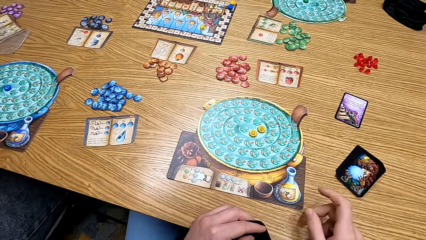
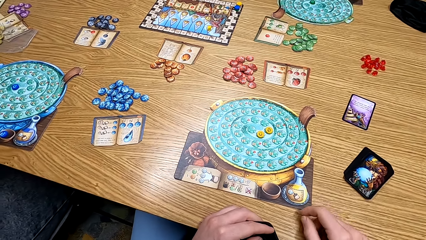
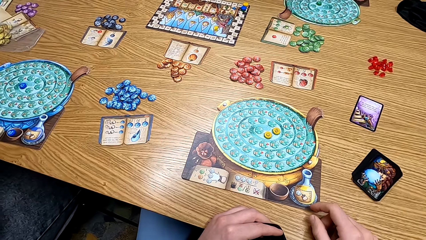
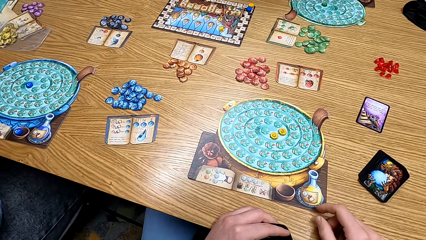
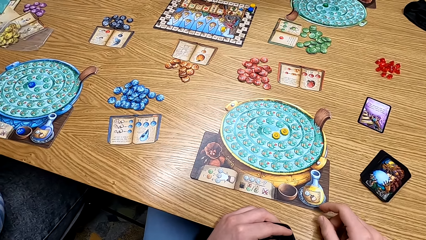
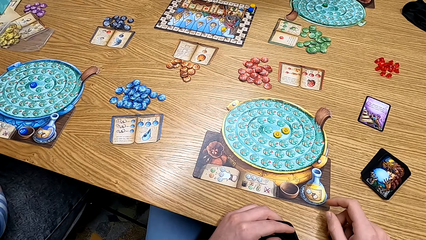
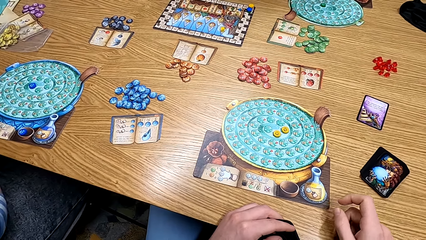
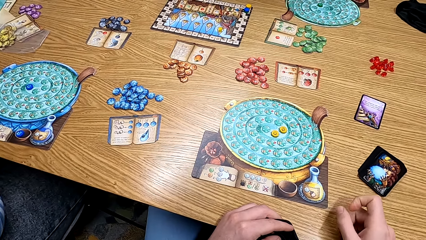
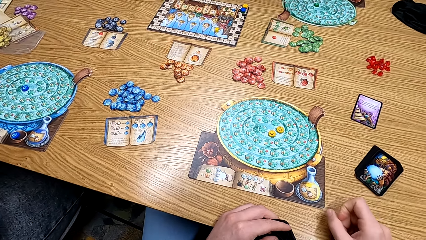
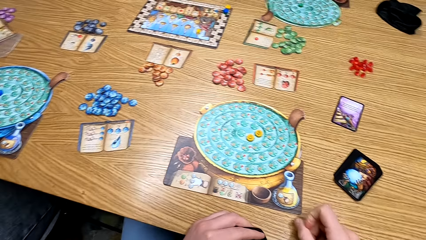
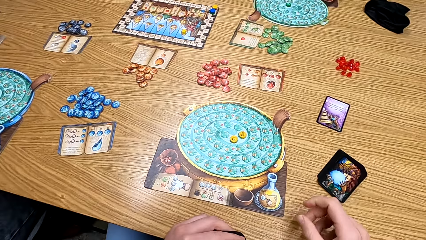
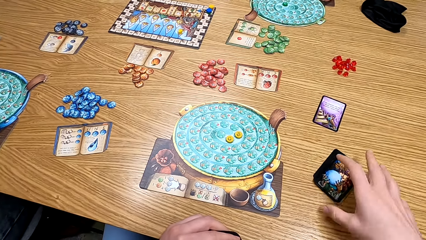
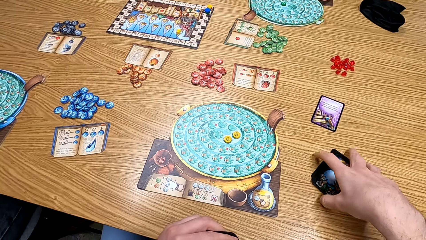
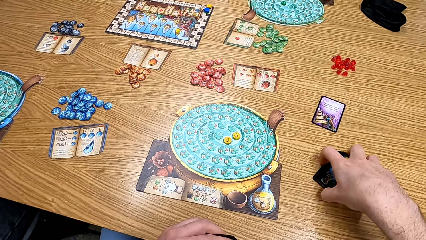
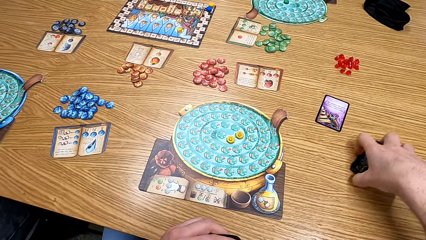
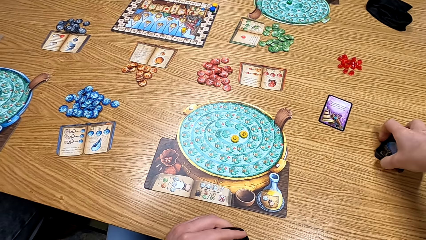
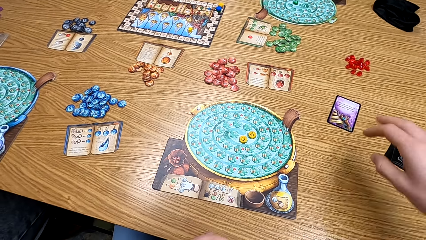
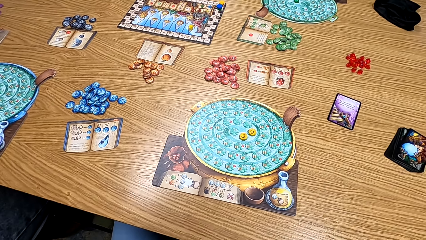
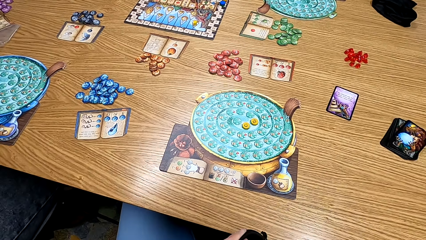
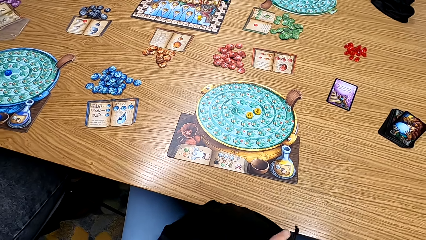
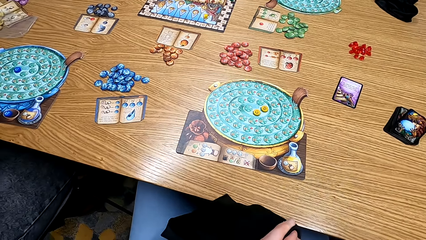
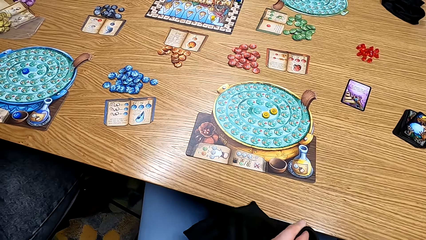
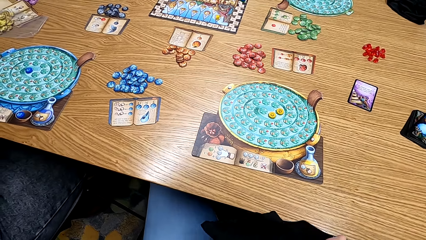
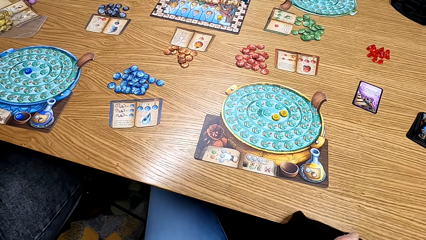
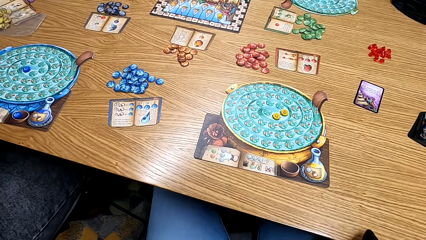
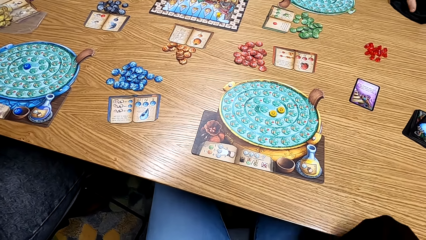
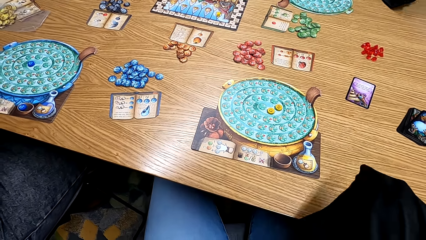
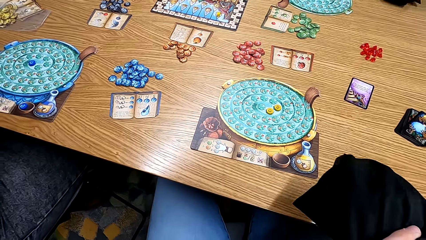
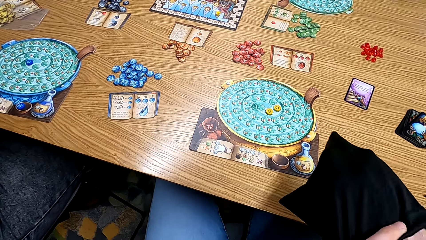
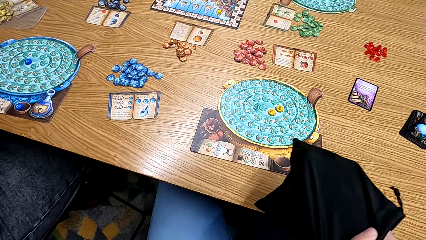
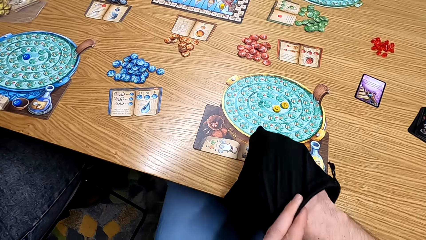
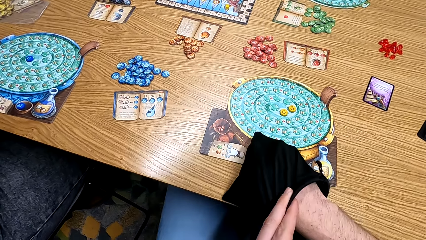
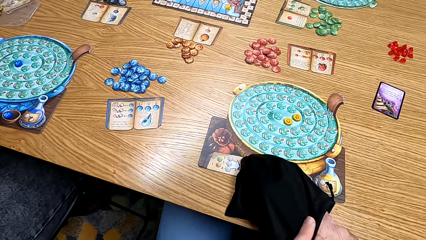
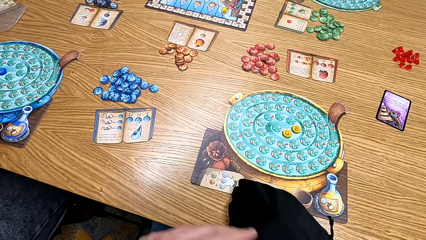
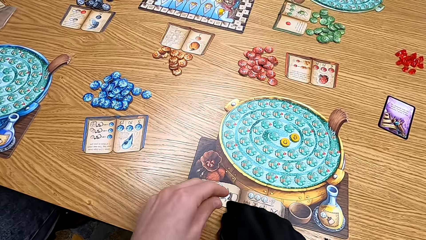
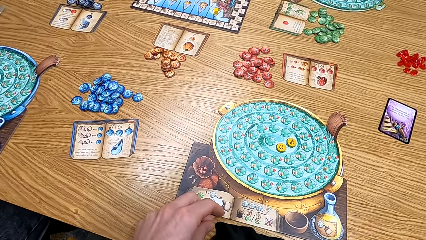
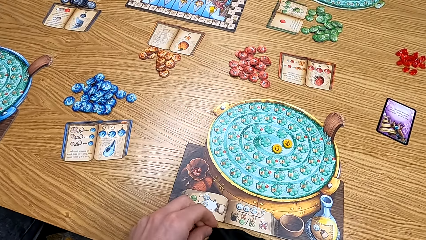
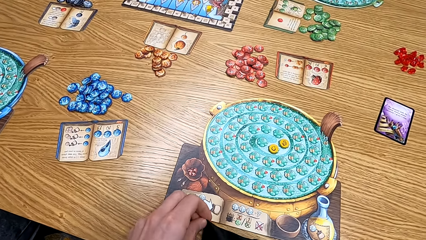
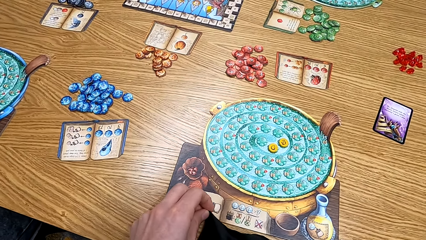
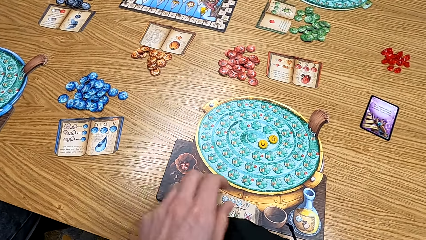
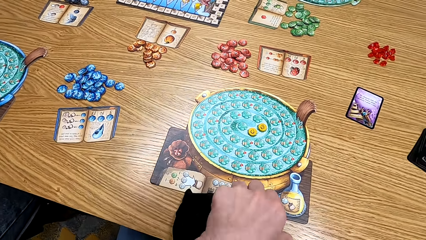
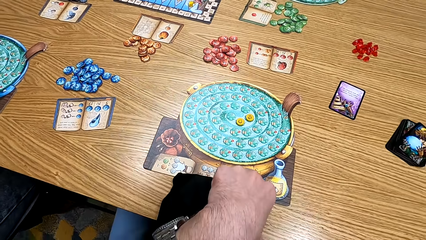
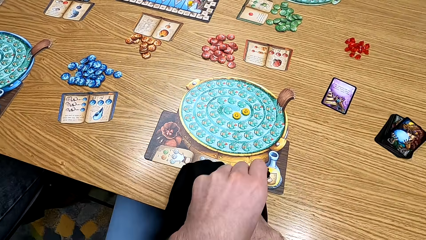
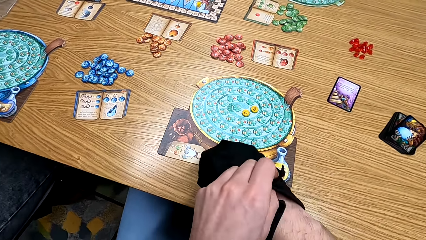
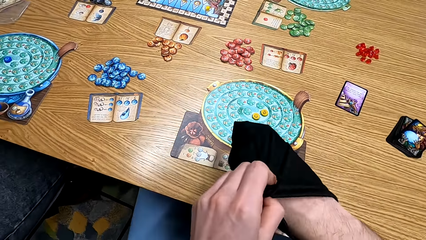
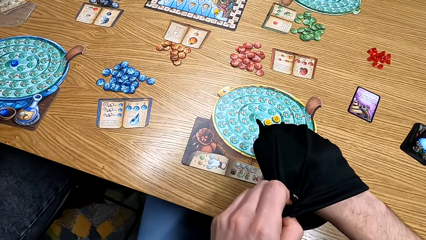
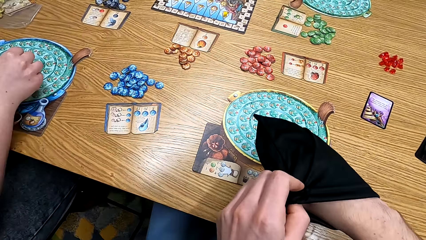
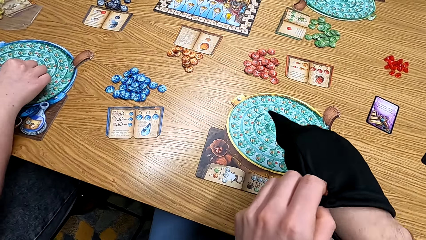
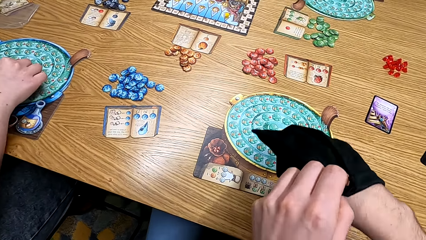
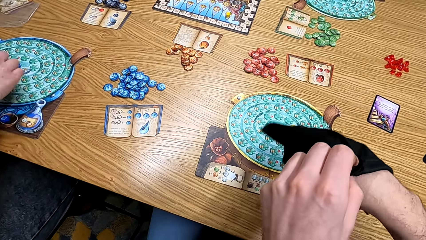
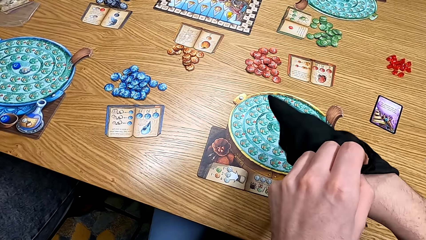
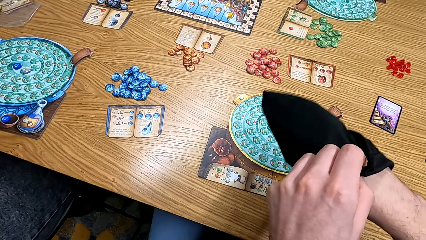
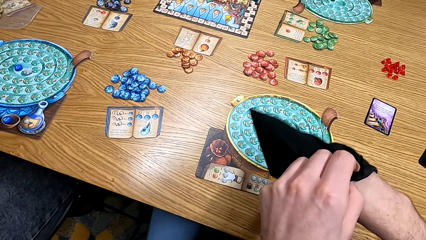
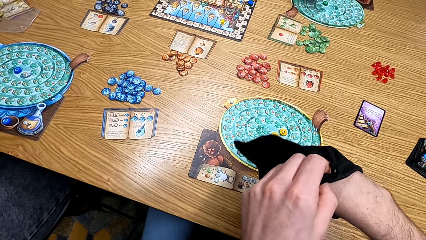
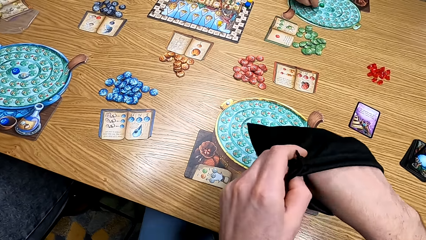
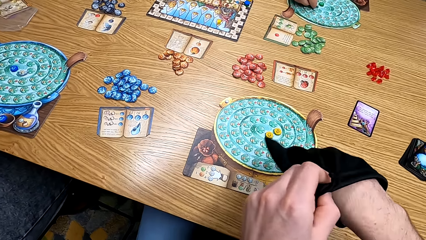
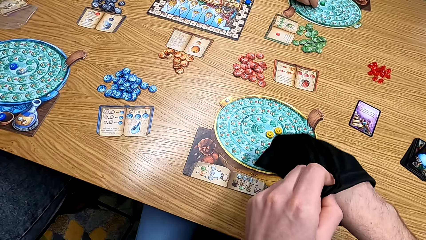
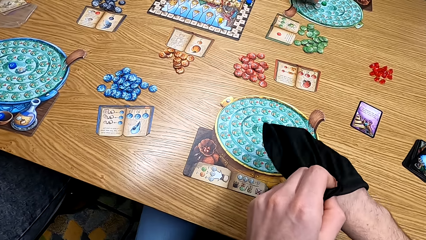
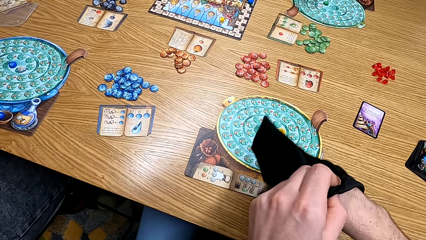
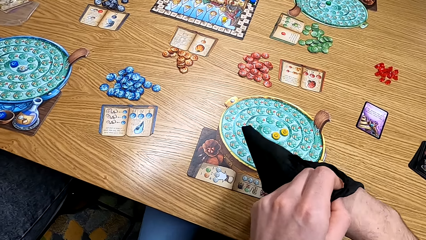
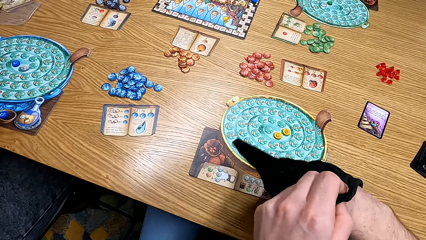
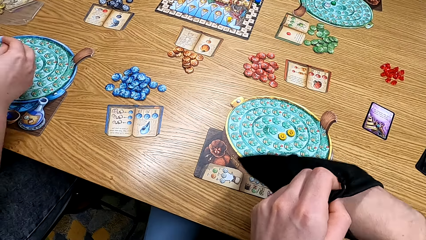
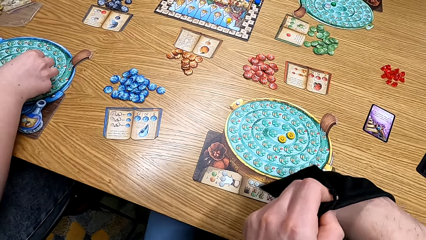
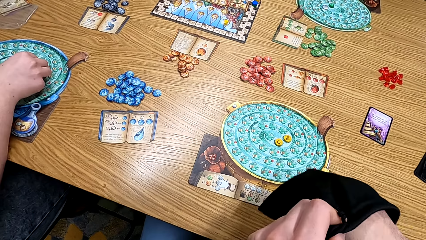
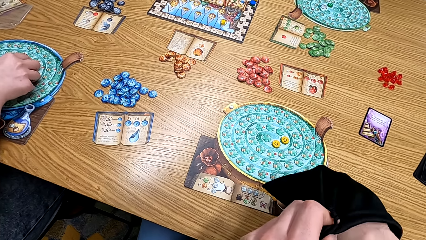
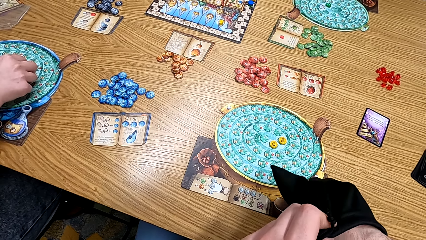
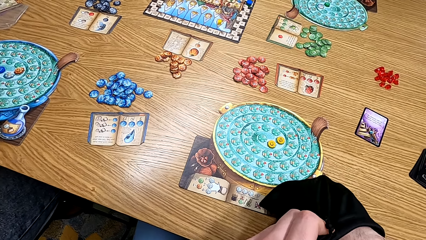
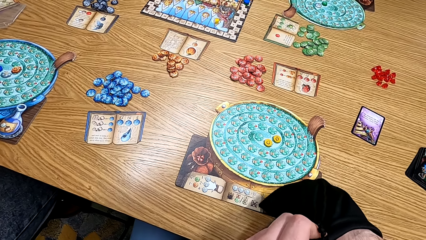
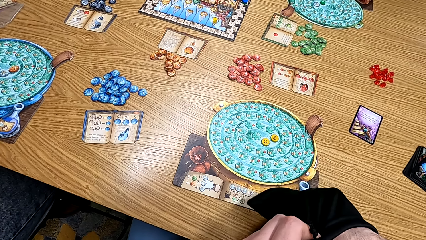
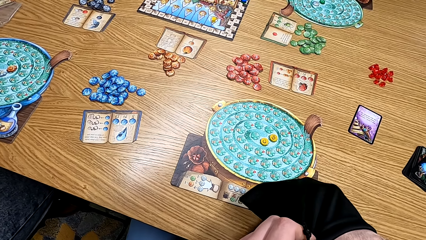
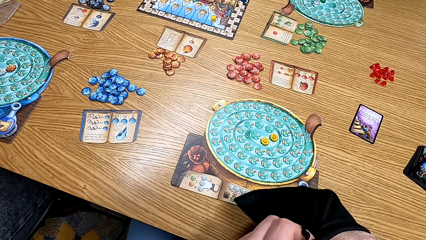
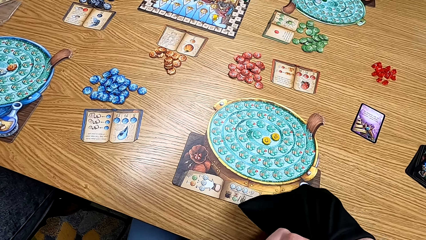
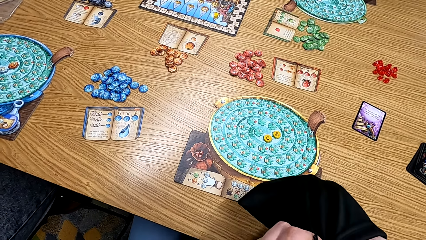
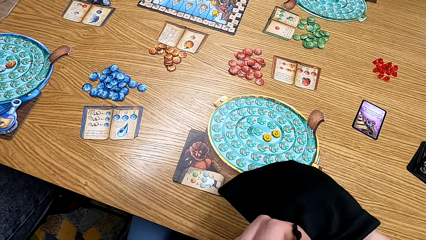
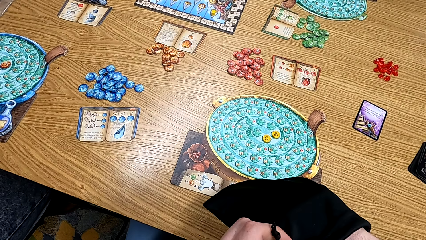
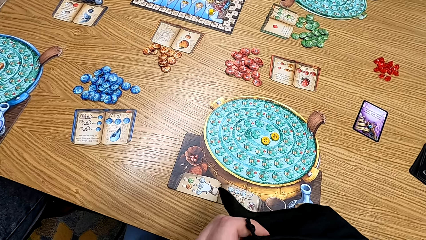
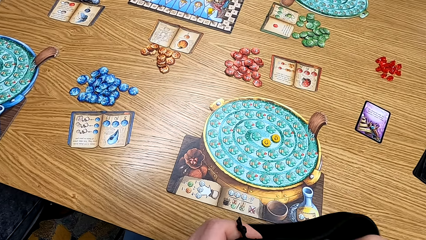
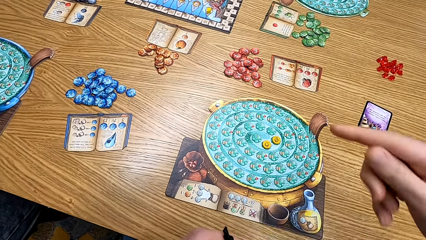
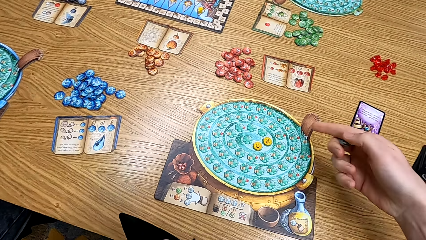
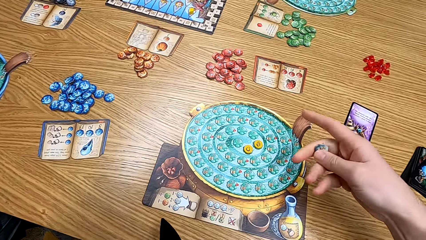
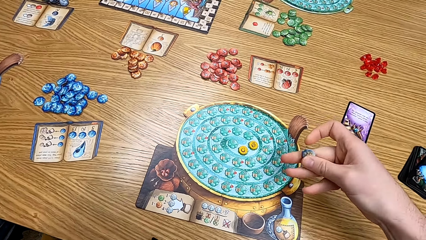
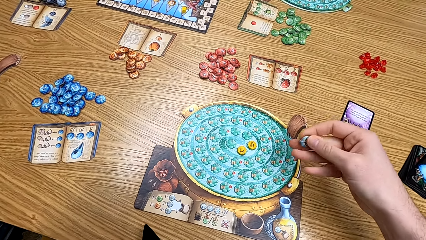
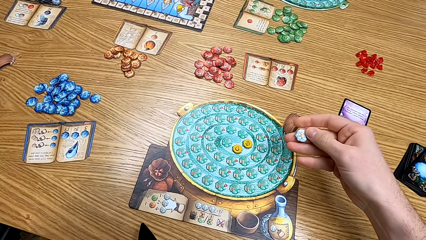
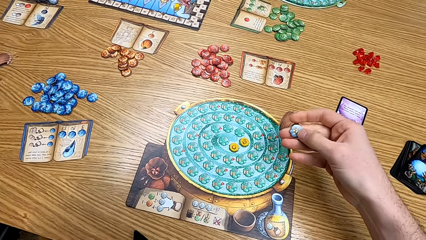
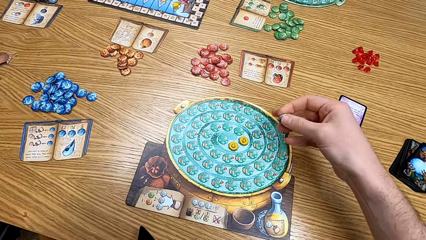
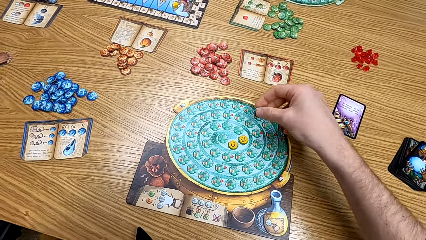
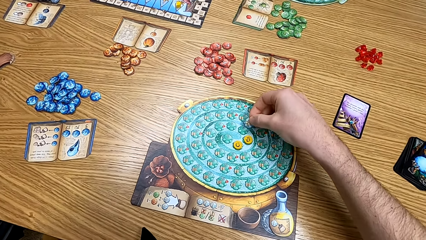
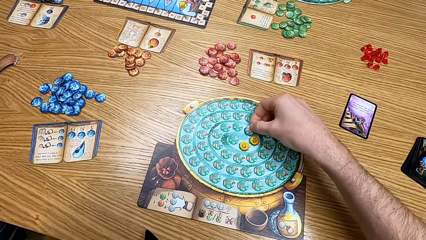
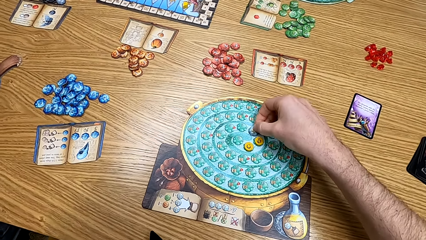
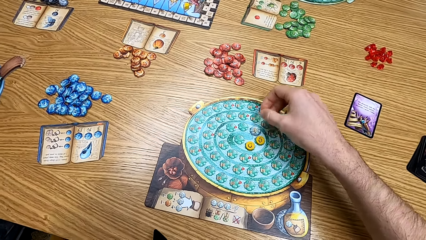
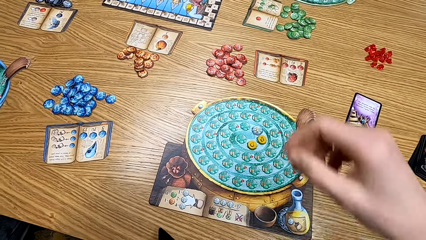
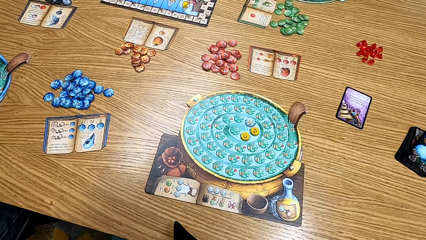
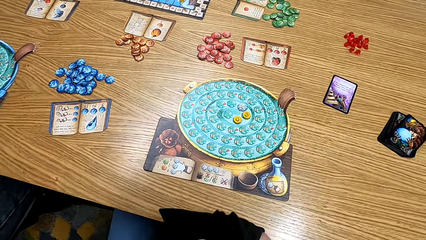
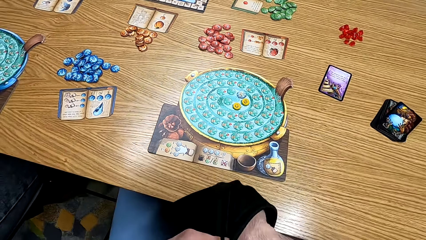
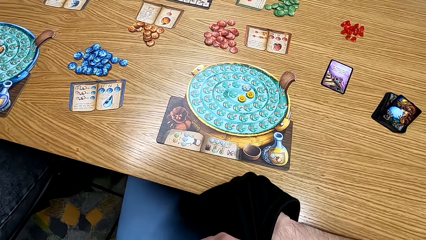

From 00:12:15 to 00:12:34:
The camera wearer moves the cards on the table. He picks up the card from the black bag. He looks at the table. He shakes the bag. A woman plays the game. The camera wearer removes the clipart from the bag. He looks at the cards on his hands. He plays the board game.
